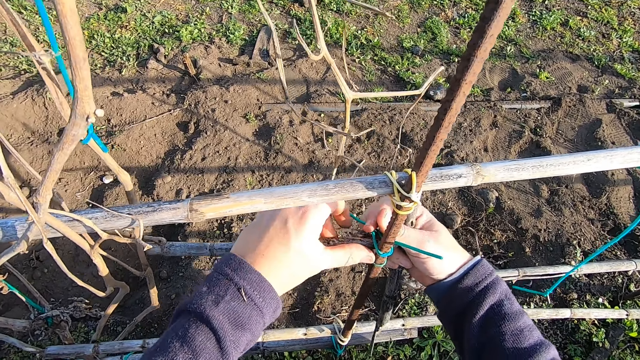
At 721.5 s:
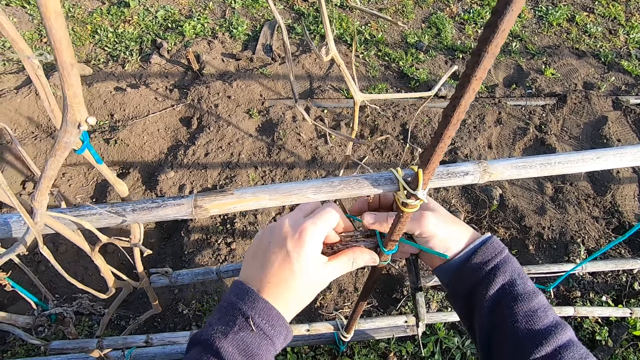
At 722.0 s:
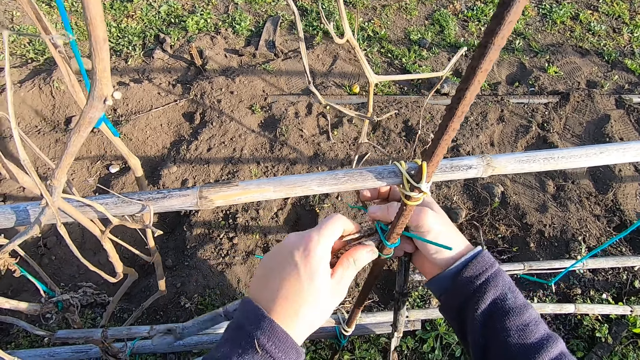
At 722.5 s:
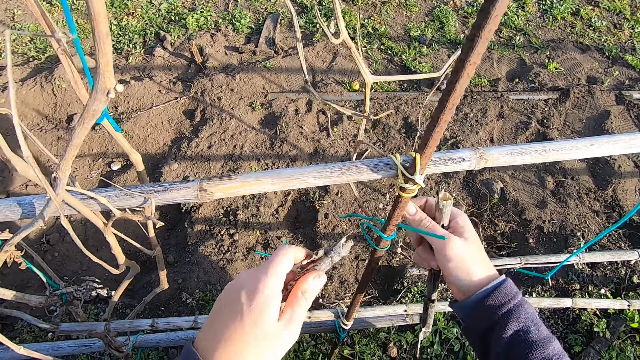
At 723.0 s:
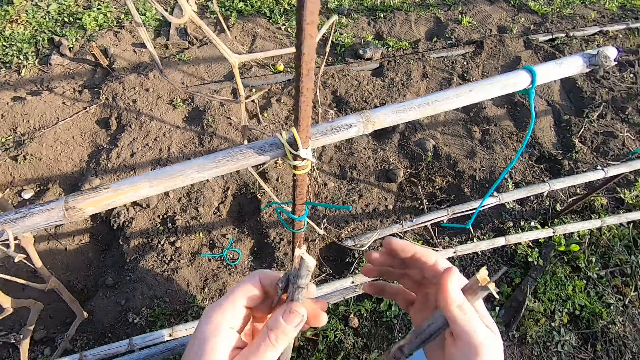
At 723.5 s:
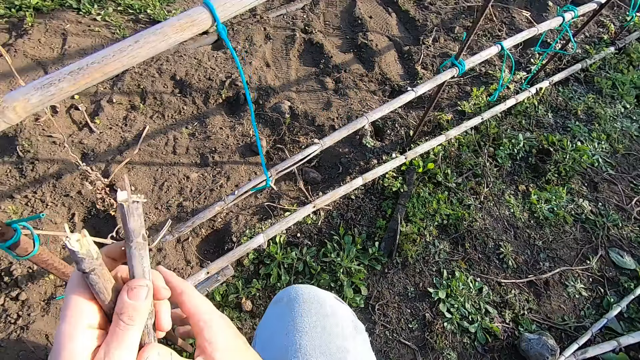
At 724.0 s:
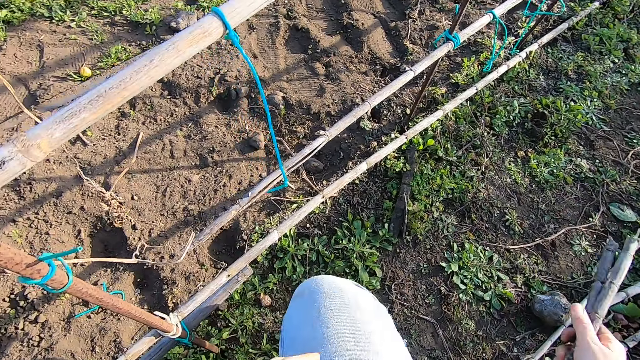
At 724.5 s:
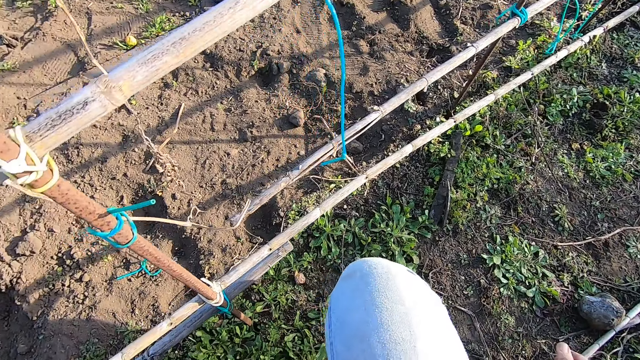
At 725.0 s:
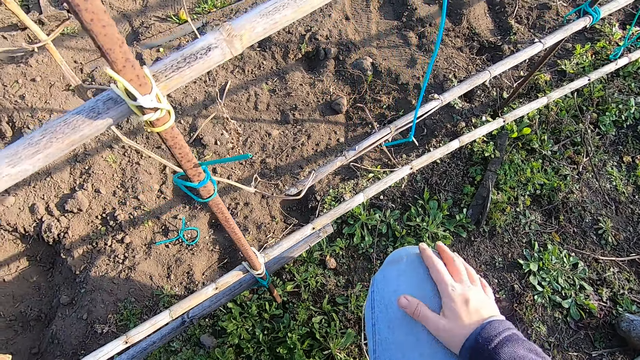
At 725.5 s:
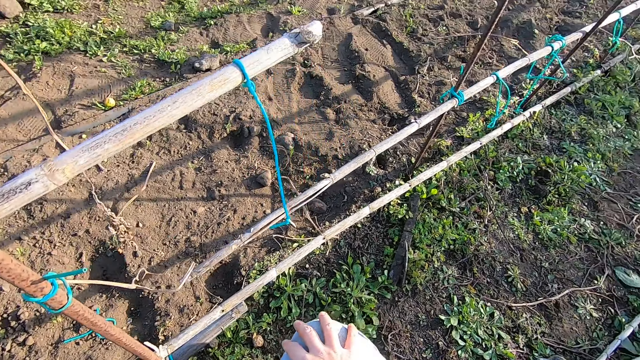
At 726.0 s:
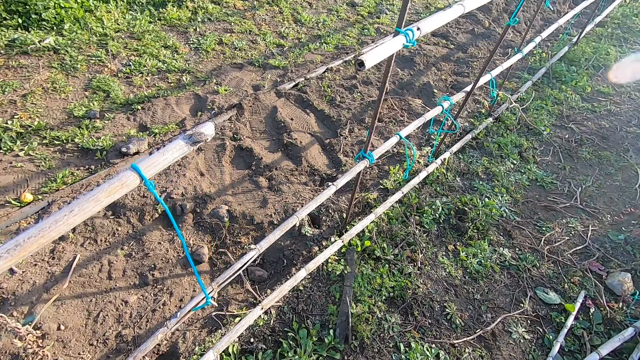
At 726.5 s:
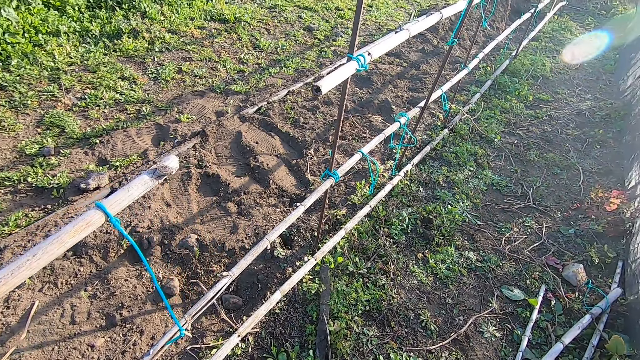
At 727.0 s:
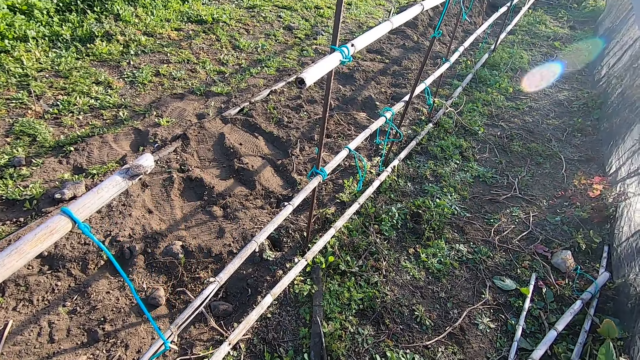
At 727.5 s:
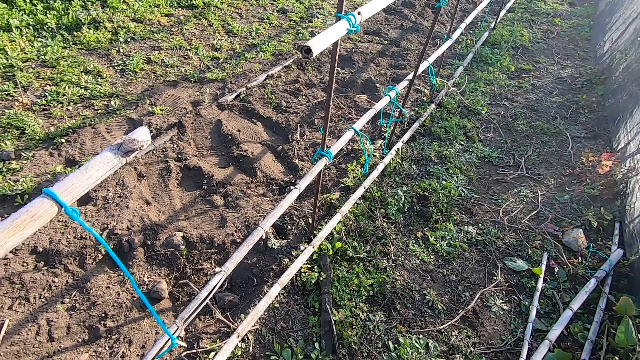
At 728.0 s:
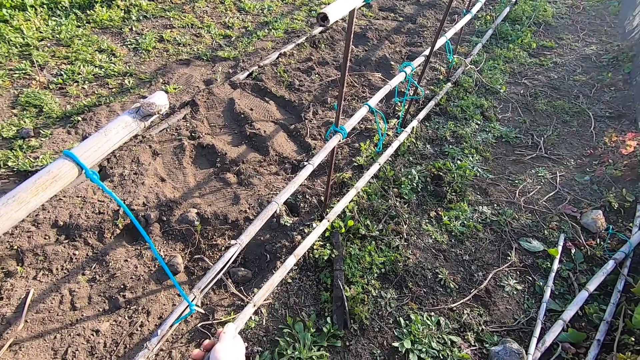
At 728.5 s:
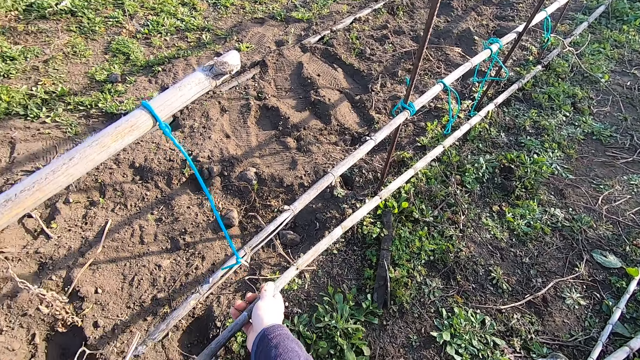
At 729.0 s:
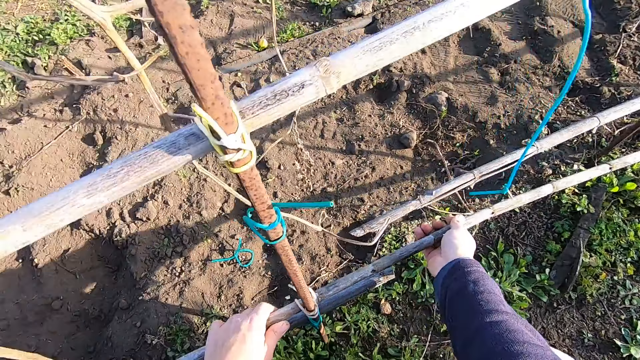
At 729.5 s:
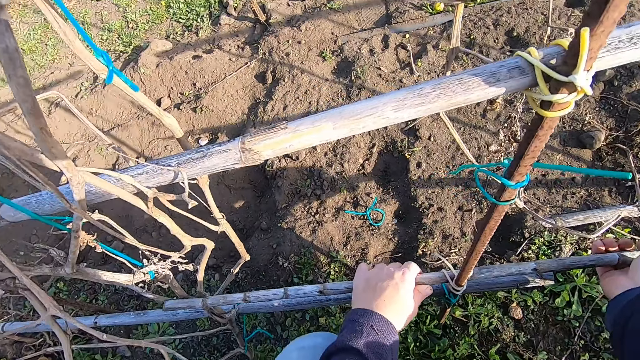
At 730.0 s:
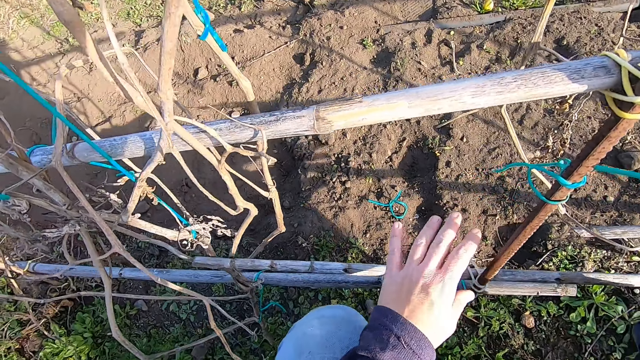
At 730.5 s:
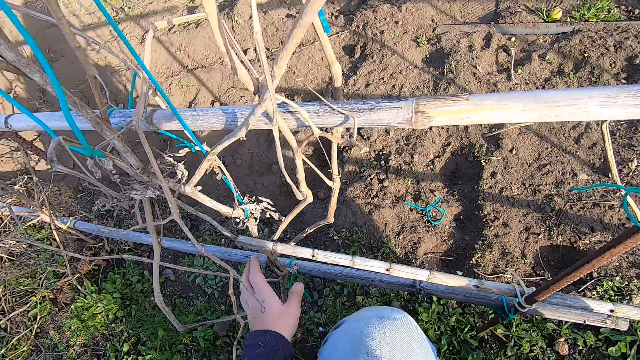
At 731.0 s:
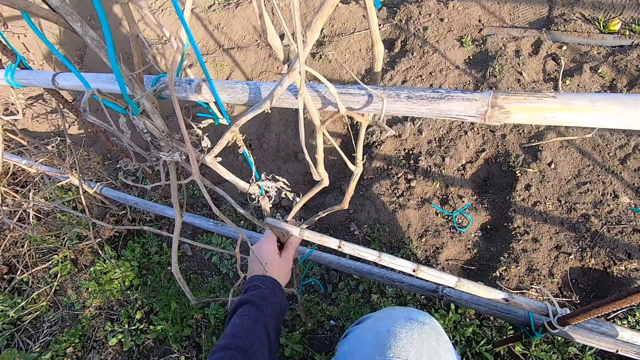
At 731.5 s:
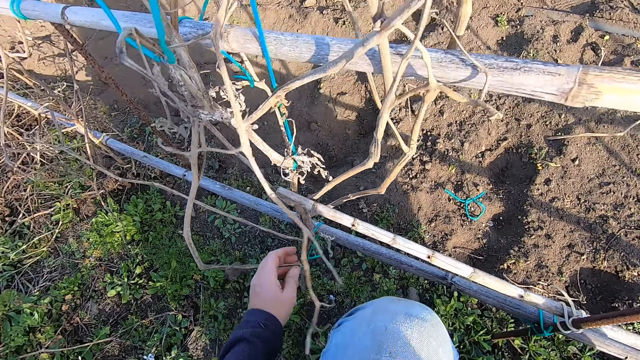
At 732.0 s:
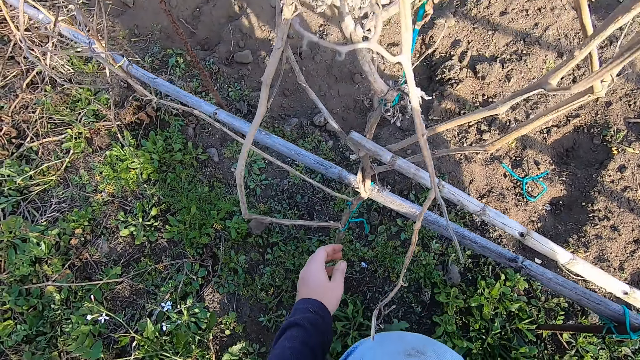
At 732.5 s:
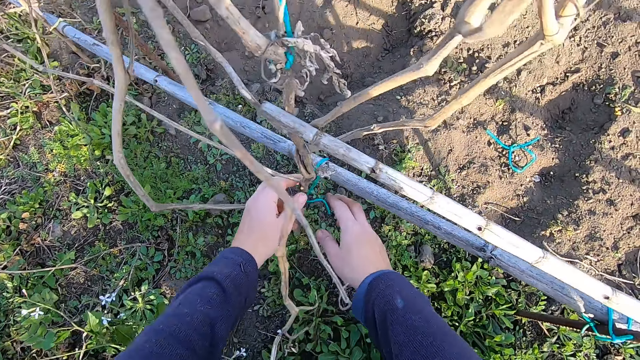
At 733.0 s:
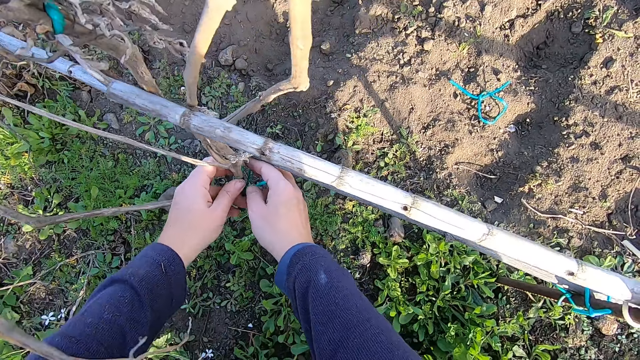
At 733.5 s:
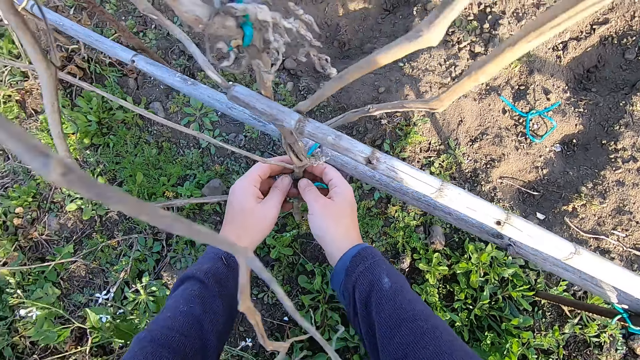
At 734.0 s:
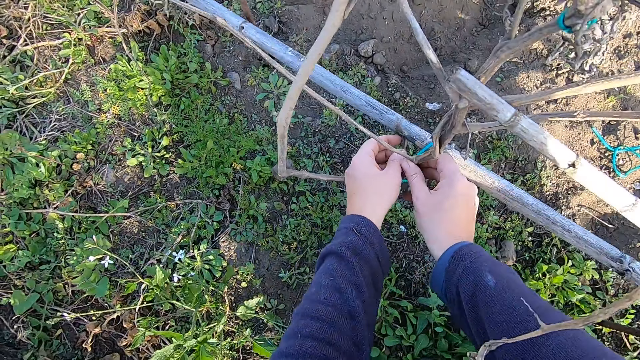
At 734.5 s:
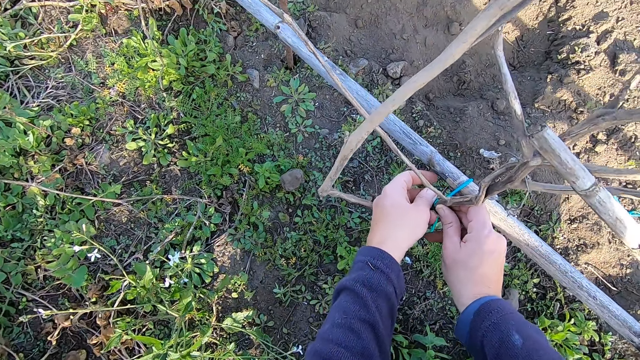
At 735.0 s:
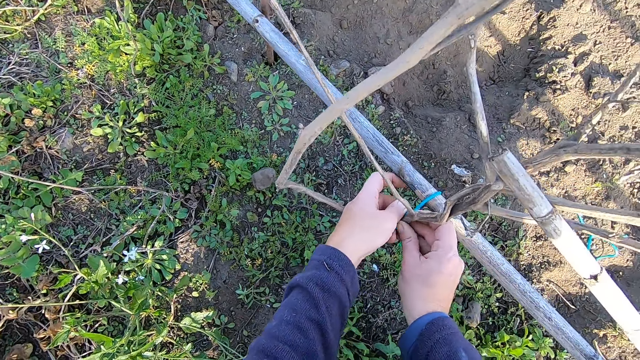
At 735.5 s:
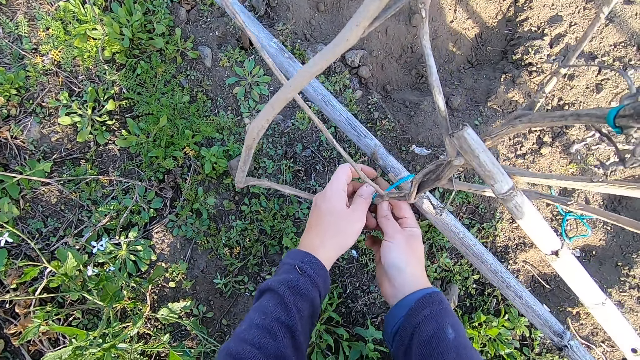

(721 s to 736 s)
The camera wearer holds the two bamboo sticks in one hand. He turns around. He drops the bamboo stick on the ground with his right hand. He places his hand on his knee and looks around. He holds the tomato trellis. He shakes the wood fence with both hands. He looks around. He shakes a tomato plant. He moves the stick with his left hand. He moves closer to the tomato plant. He unties a plastic cable from the tomato plant with both hands. He looks around.

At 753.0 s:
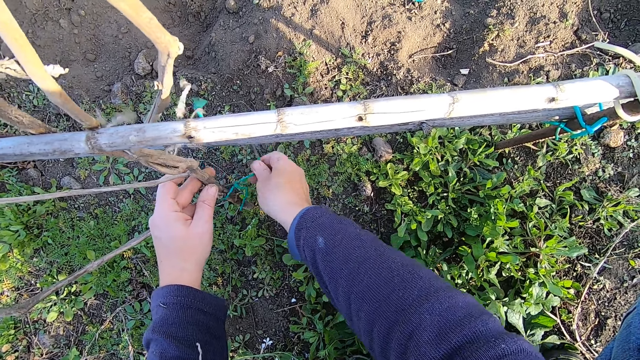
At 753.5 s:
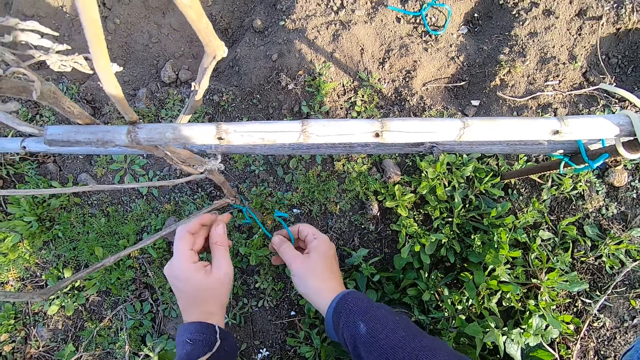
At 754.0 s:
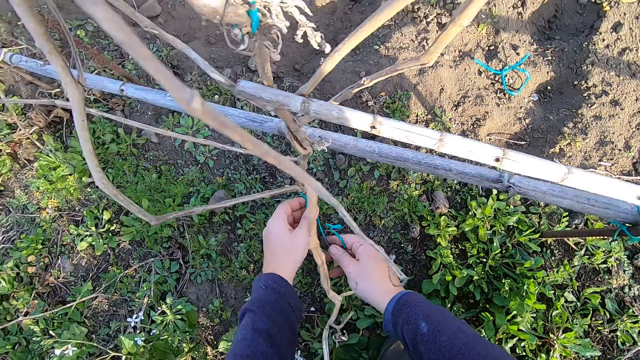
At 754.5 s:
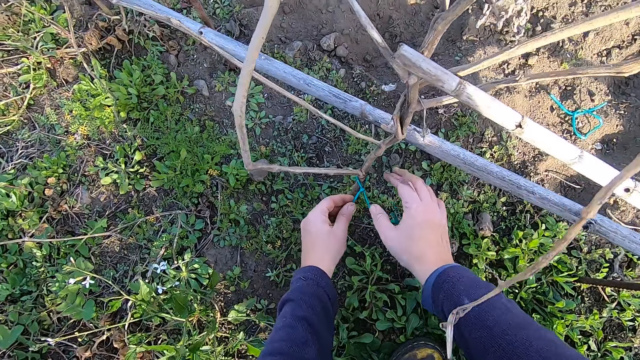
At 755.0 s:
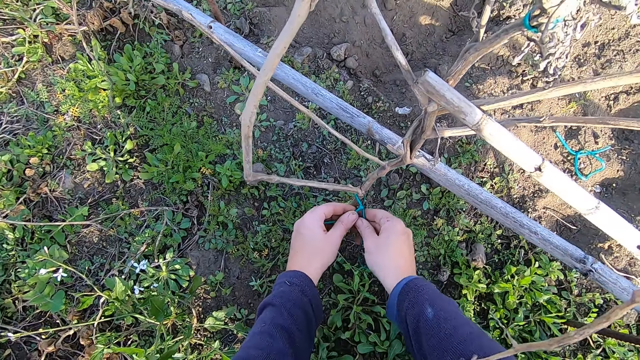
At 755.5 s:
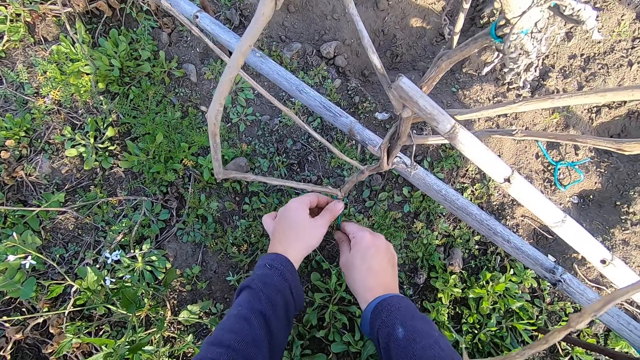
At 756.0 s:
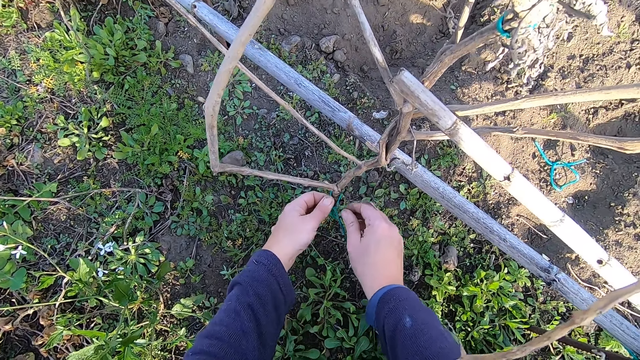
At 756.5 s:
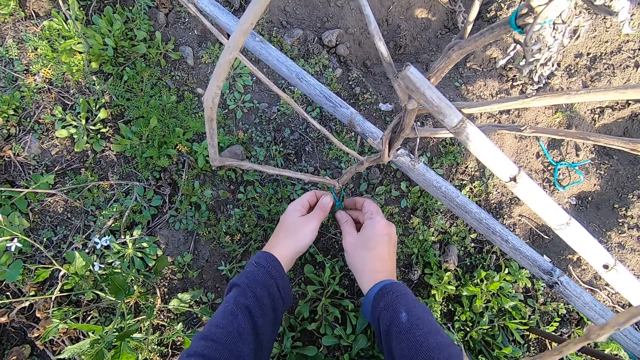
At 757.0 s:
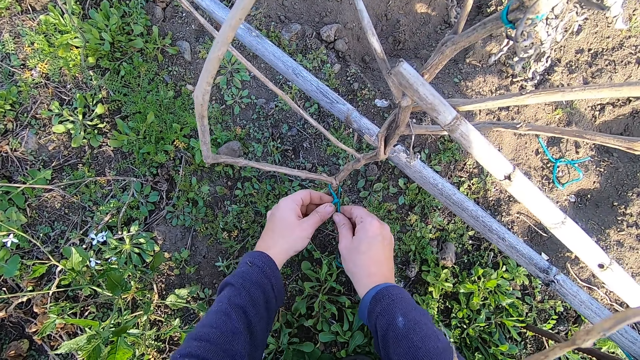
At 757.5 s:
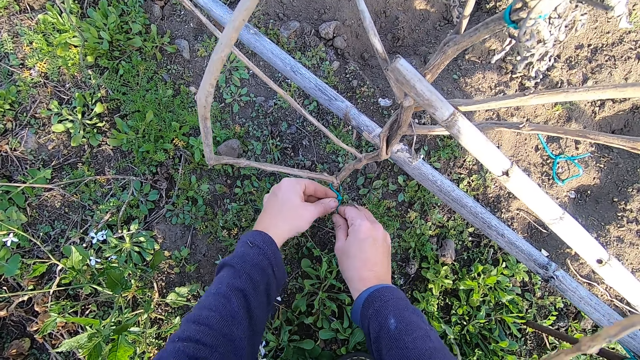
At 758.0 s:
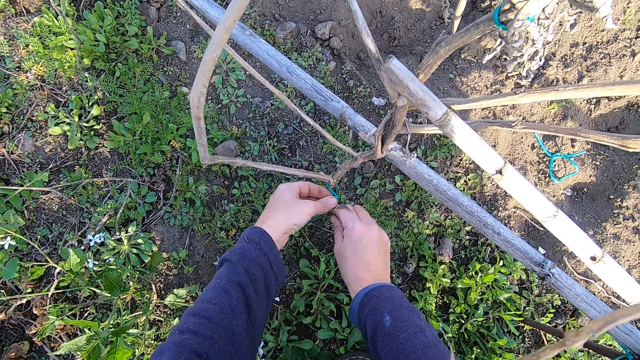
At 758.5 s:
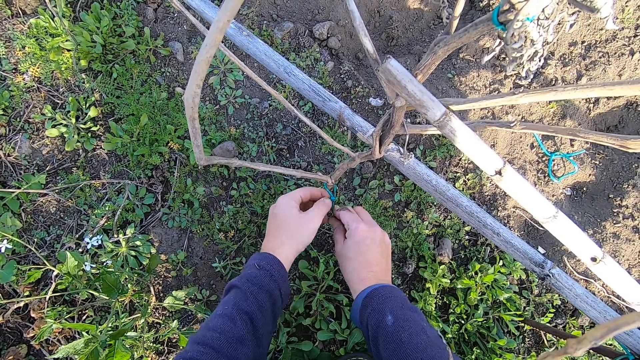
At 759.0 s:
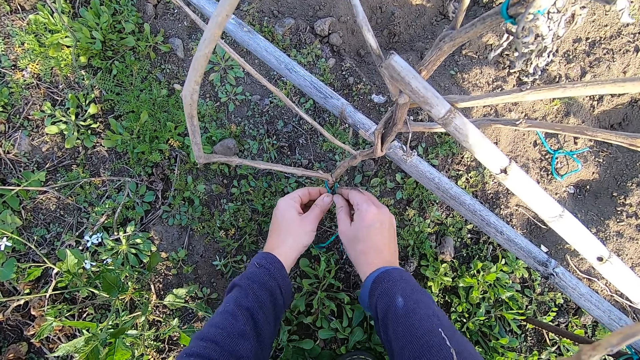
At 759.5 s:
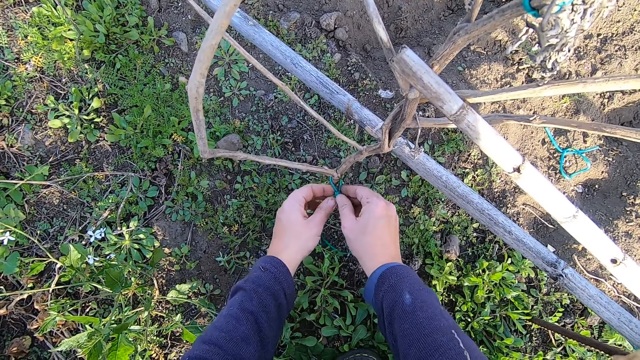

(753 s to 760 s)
The camera wearer pulls the plastic cable. They turn around. They untie a plastic cable from the tomato plant.
